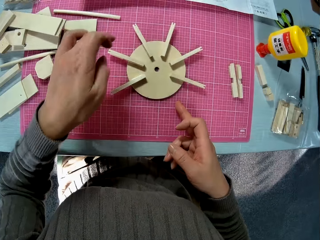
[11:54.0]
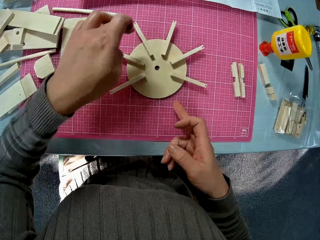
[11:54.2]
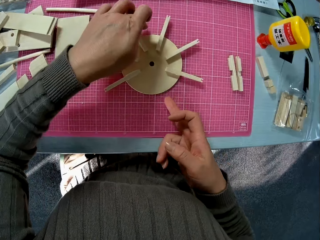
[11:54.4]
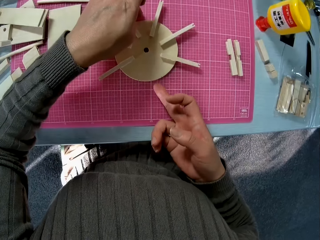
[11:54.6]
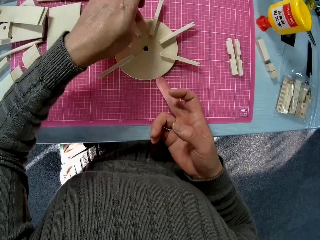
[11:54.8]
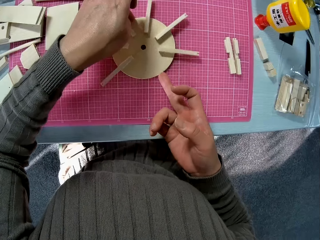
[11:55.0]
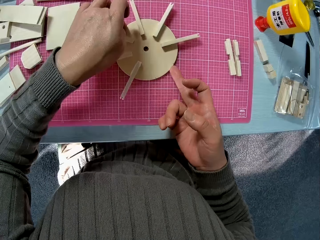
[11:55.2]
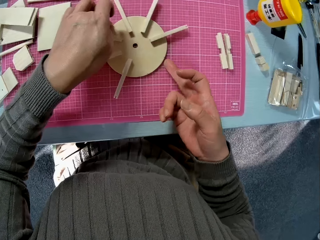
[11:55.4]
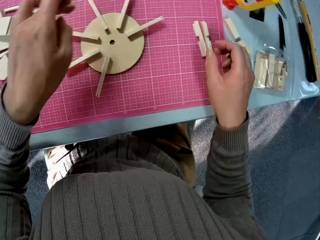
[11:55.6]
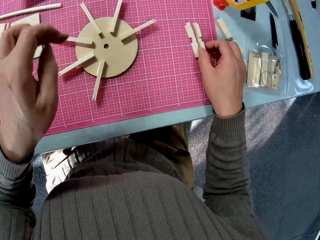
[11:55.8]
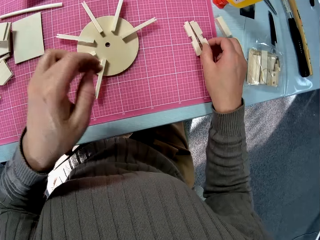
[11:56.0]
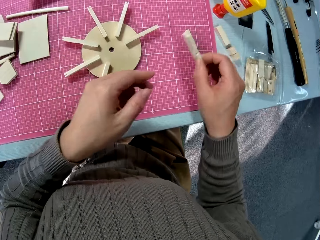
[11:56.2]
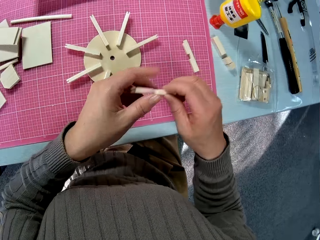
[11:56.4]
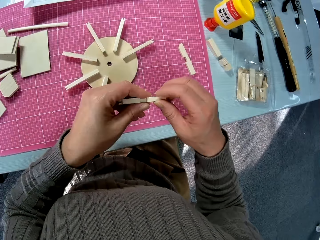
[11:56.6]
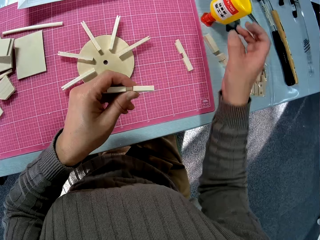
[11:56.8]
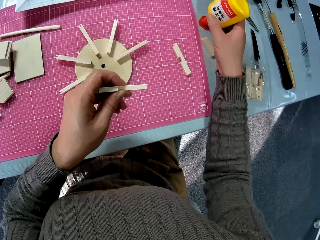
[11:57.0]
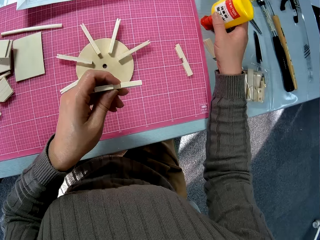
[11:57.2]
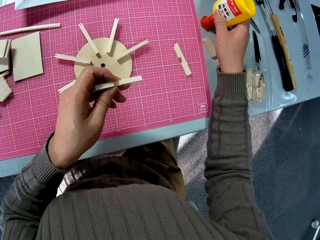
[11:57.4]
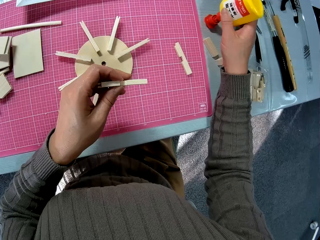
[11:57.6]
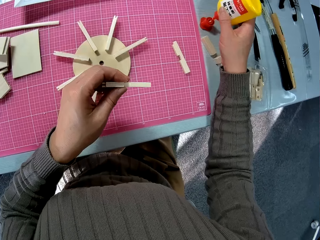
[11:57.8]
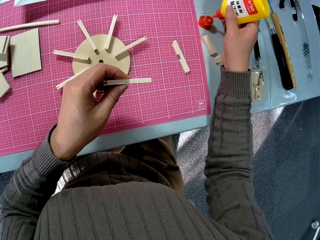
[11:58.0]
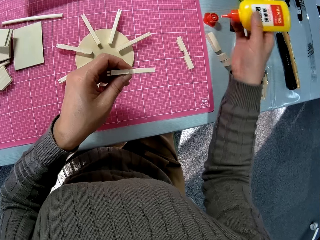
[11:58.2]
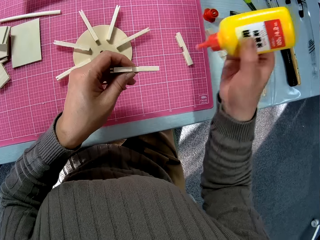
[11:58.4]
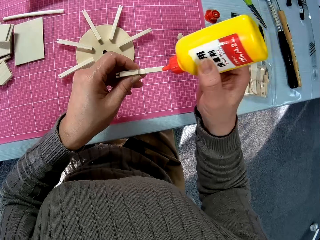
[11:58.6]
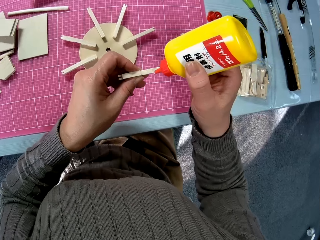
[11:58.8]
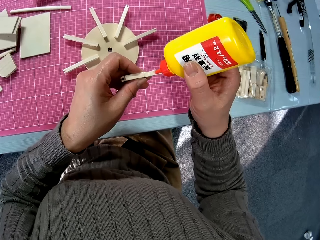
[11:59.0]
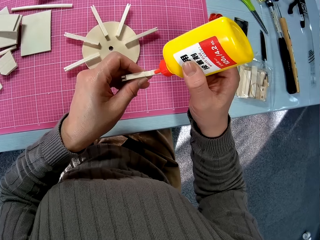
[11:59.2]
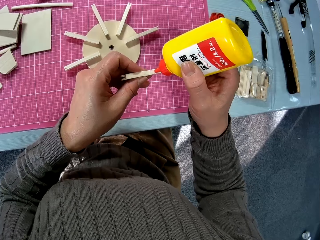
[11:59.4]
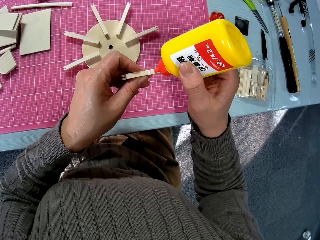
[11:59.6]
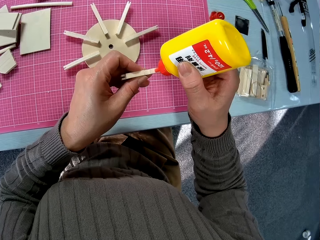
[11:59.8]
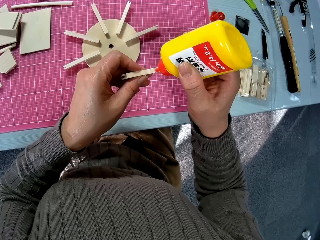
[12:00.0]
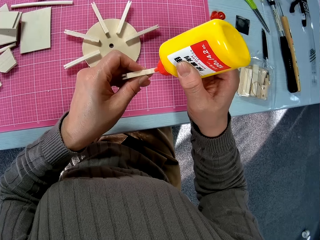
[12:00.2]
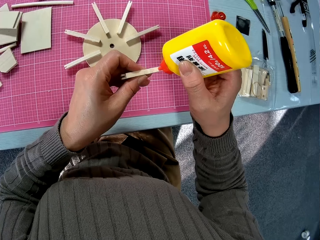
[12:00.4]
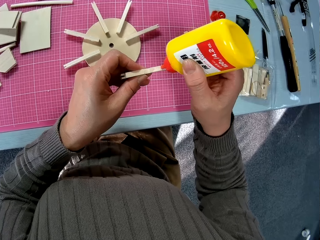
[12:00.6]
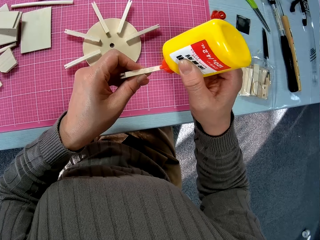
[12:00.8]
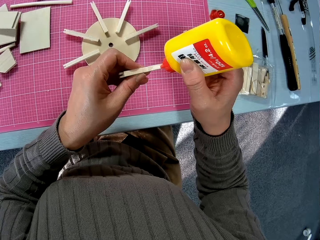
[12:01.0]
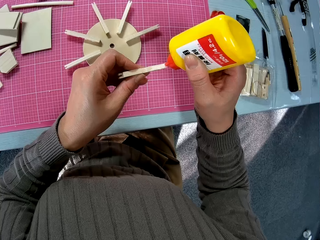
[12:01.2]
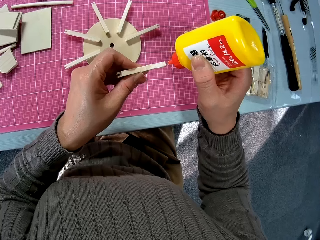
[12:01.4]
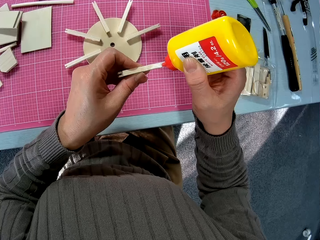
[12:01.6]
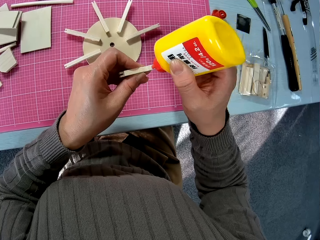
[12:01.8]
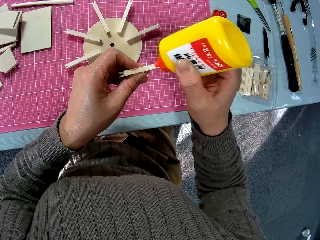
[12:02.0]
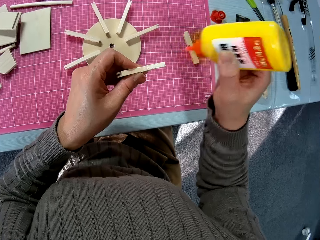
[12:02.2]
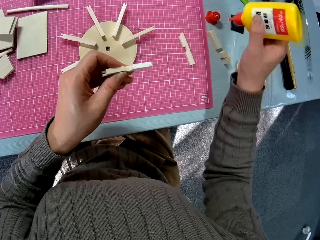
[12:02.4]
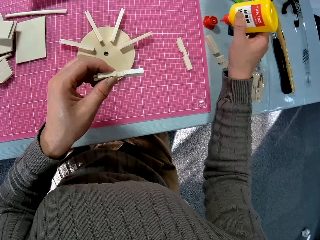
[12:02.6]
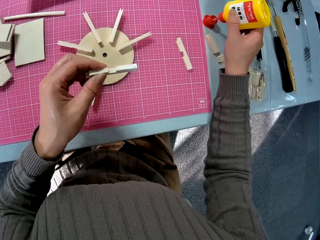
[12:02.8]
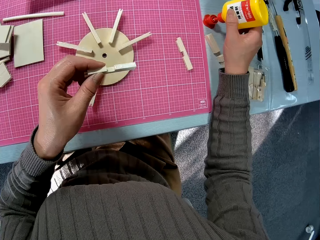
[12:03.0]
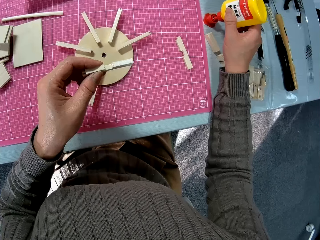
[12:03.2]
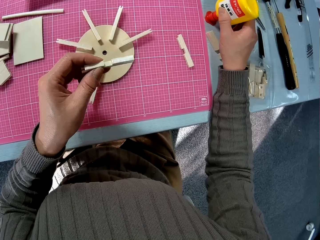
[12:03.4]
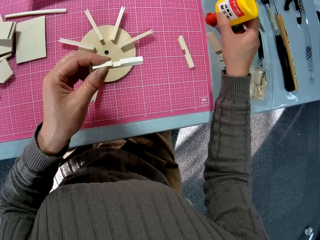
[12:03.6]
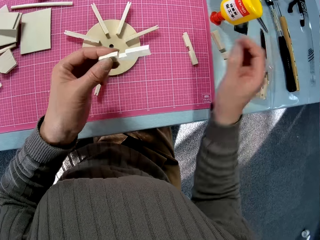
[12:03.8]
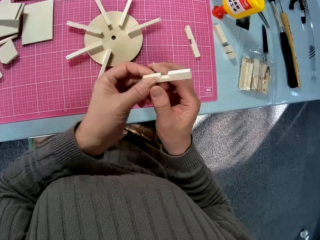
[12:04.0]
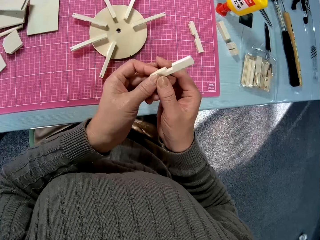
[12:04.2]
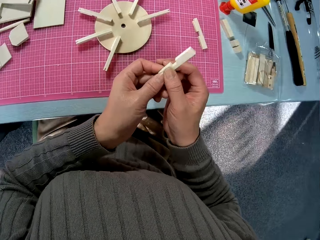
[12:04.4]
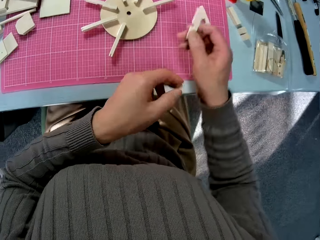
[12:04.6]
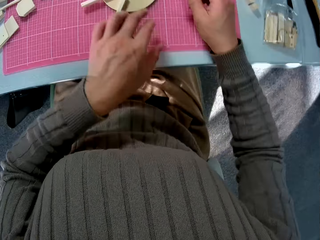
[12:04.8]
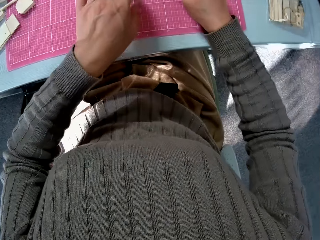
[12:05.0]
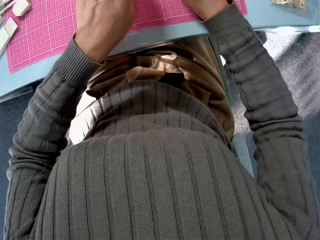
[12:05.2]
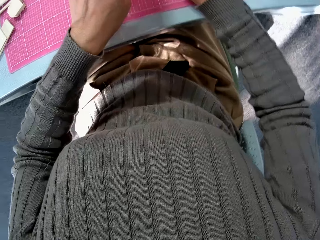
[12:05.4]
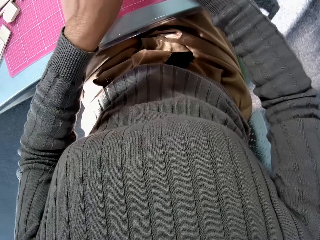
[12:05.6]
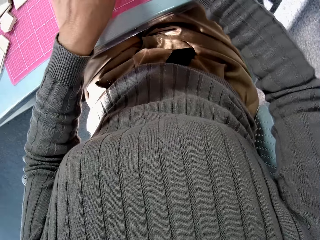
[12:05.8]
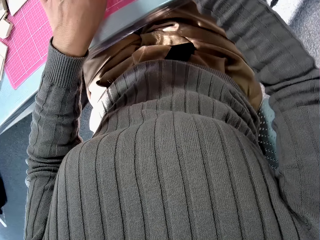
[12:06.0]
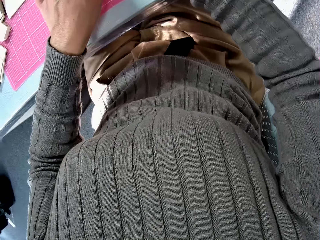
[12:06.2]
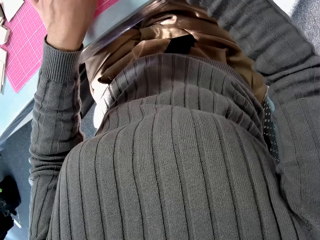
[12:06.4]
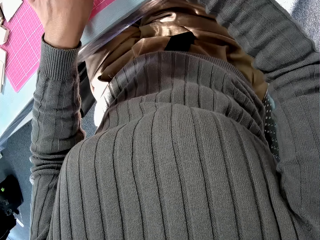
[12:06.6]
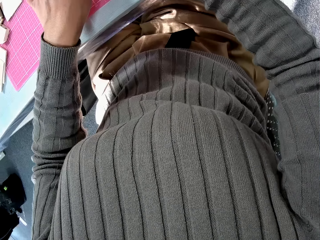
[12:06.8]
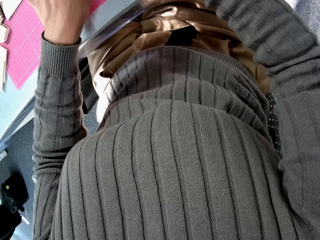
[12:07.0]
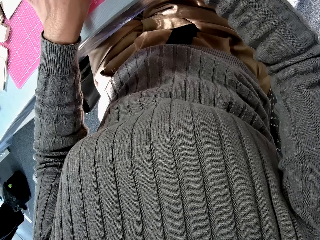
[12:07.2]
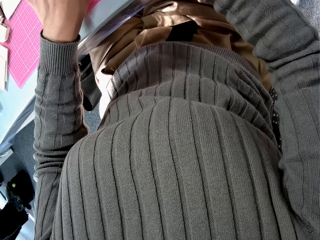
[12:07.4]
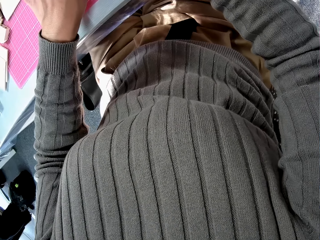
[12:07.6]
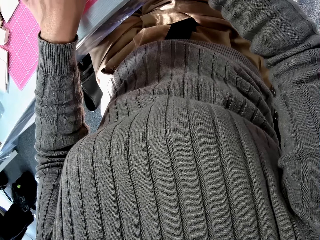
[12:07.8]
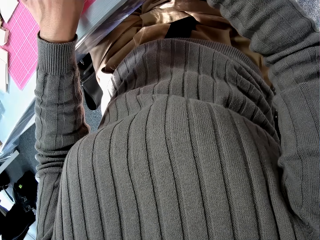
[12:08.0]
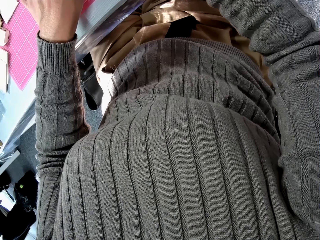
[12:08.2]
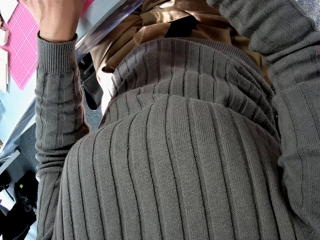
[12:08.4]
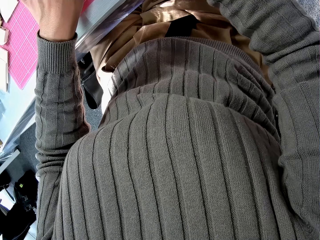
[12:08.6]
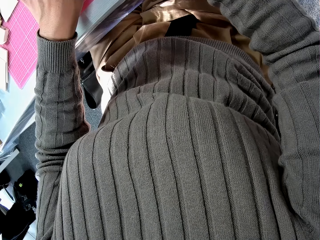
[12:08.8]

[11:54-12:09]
The camera wearer picks the stick from the table with the right hand. They shift the stick to the left hand. They pick the glue with the right hand. They apply glue on the stick. They return the glue on the table. They shift the stick to the right hand. They fix the stick on the model on the table.

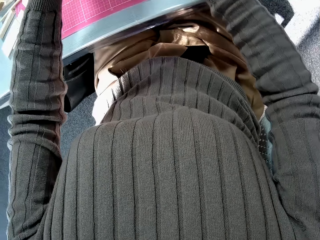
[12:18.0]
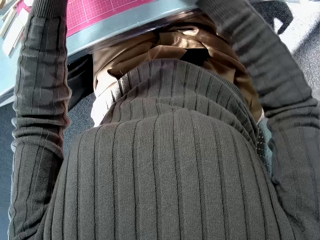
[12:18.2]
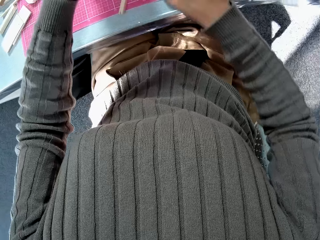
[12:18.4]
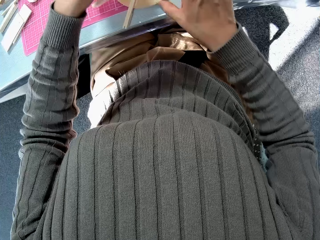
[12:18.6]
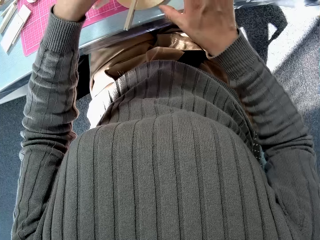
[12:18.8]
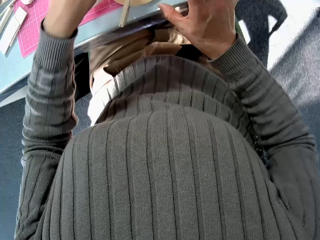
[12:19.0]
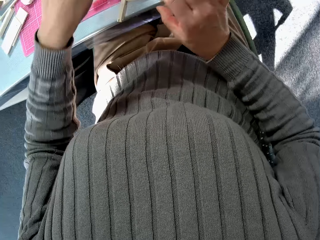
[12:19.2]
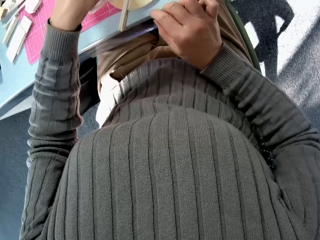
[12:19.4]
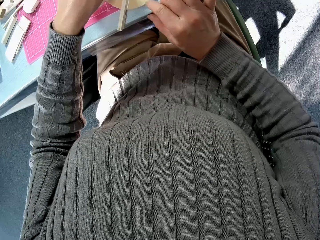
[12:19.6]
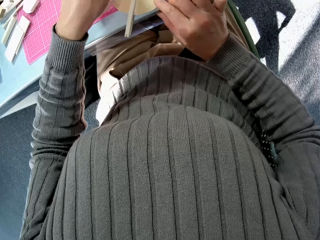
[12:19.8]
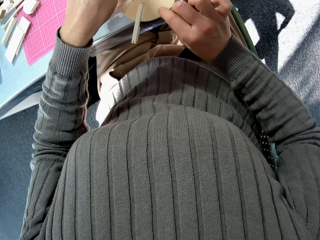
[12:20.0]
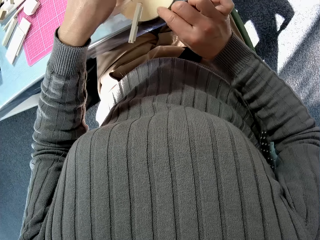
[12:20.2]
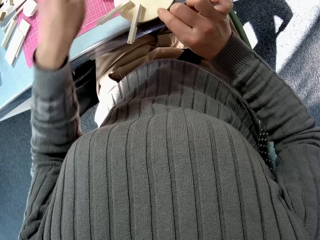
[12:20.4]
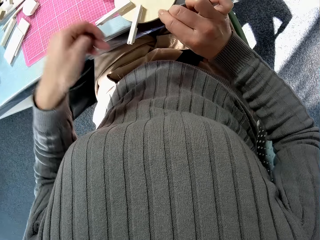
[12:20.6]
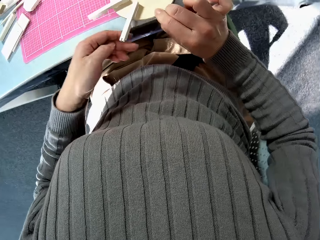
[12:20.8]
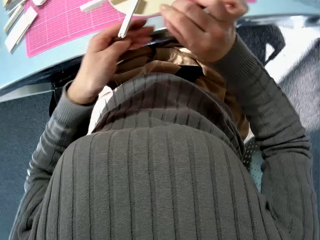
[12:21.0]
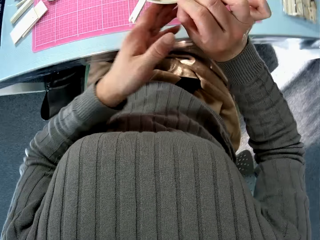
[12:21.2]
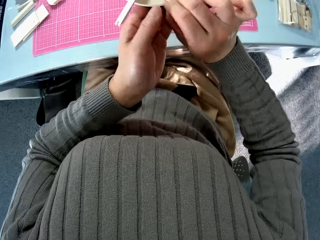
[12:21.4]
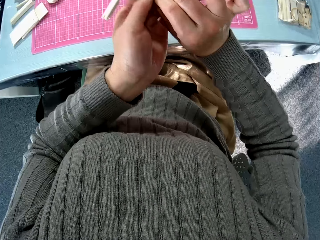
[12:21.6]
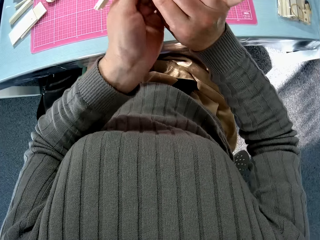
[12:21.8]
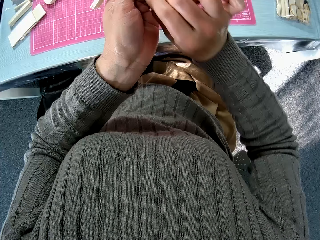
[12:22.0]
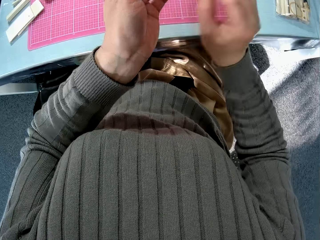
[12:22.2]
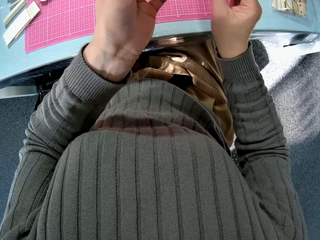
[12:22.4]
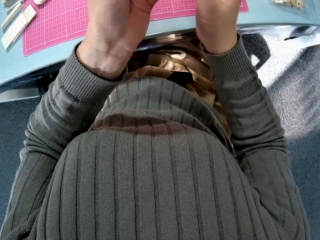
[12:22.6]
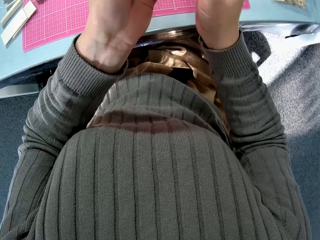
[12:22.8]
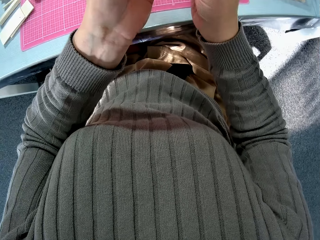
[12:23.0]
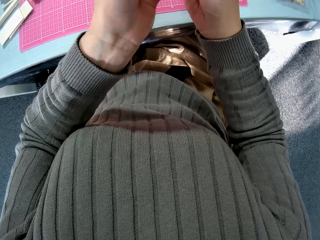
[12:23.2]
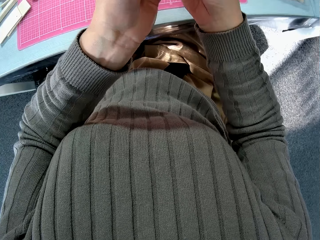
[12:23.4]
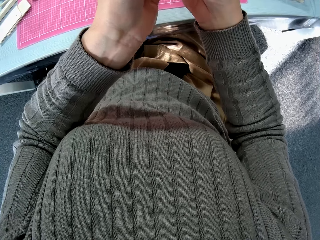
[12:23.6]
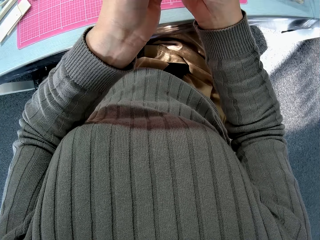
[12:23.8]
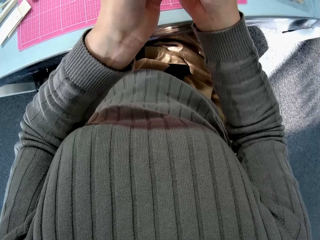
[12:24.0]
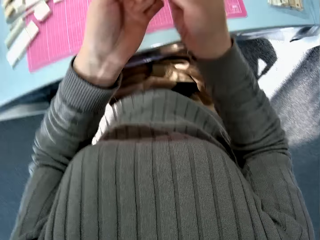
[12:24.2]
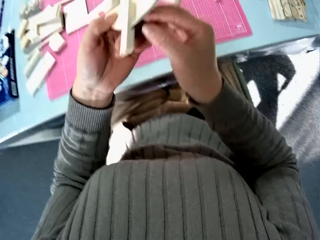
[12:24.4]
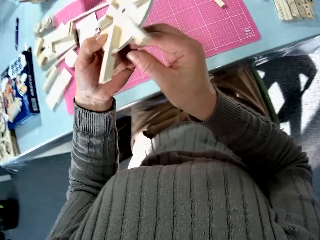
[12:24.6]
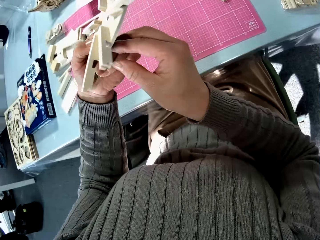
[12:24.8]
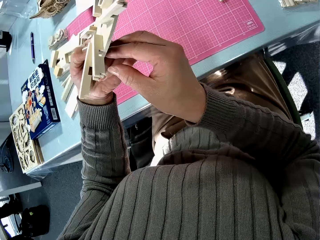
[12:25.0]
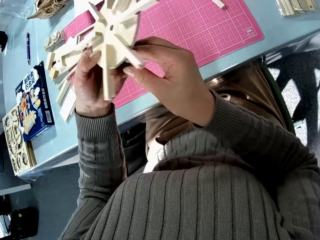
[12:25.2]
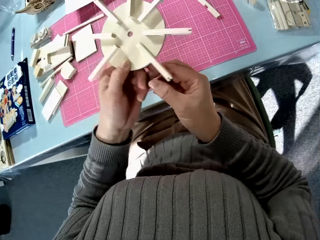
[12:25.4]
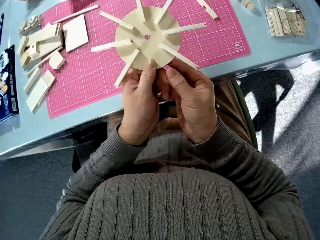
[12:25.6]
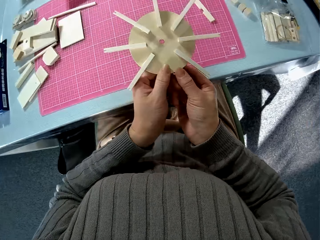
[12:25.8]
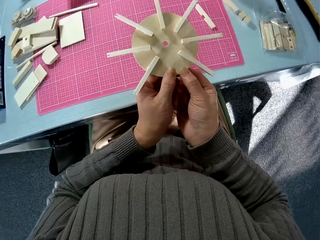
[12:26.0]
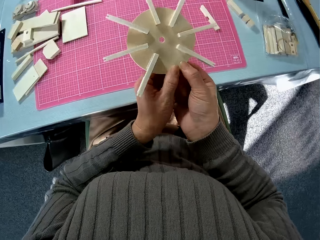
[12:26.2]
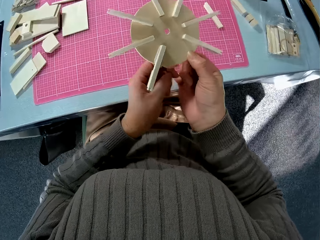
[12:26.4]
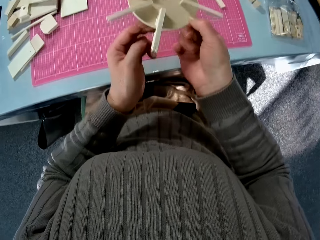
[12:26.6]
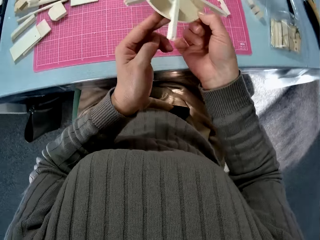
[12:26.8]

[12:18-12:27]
The camera wearer lifts the model with both hands. They rotate the model.
